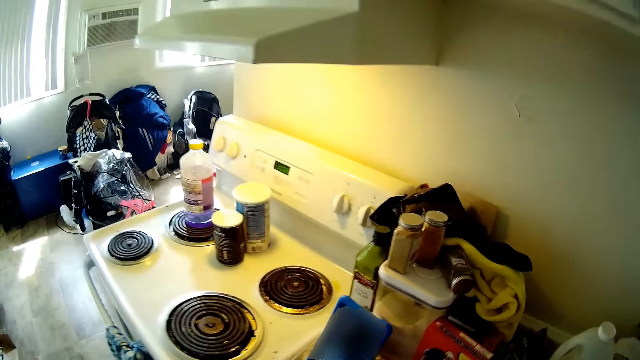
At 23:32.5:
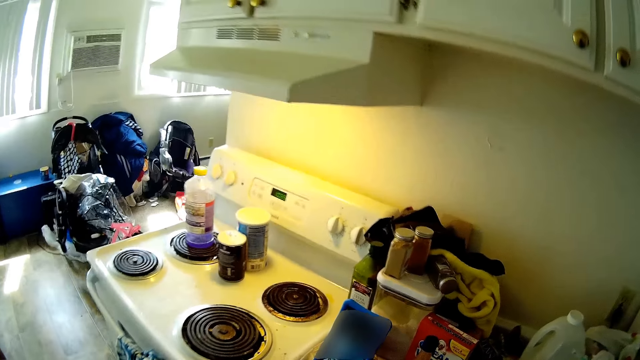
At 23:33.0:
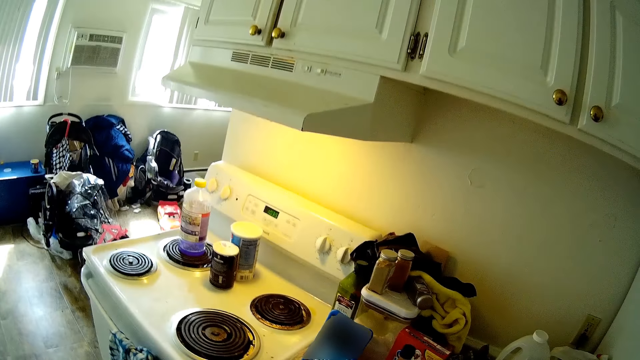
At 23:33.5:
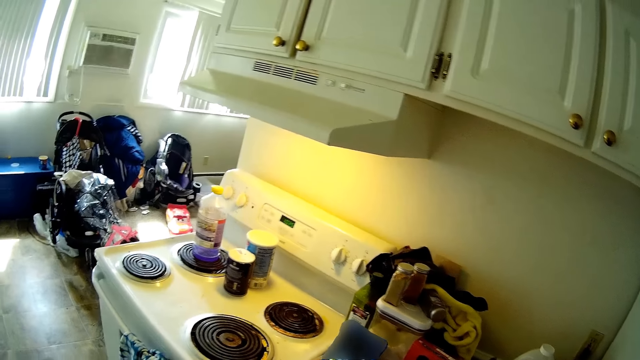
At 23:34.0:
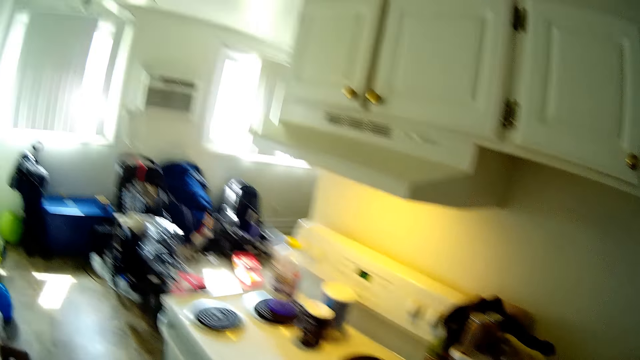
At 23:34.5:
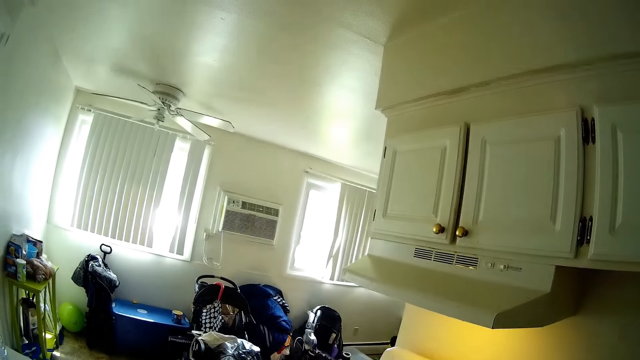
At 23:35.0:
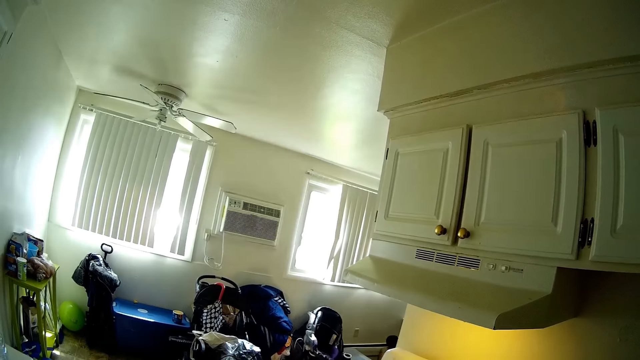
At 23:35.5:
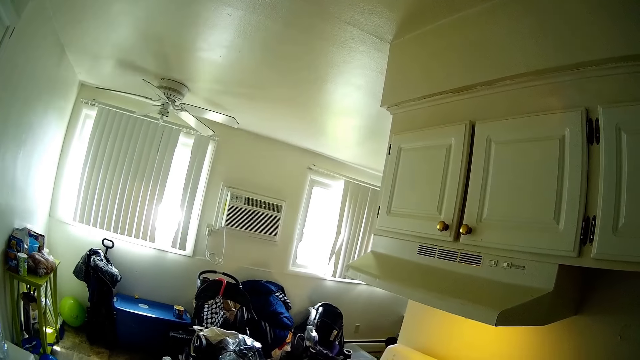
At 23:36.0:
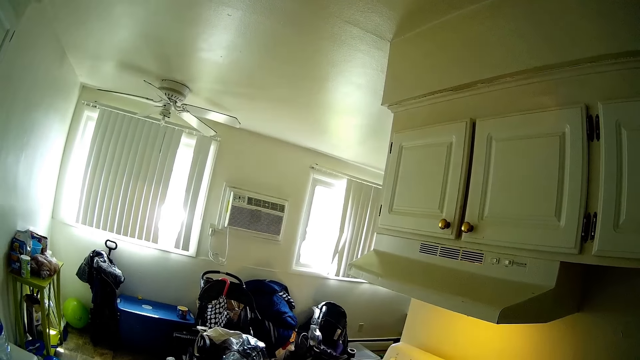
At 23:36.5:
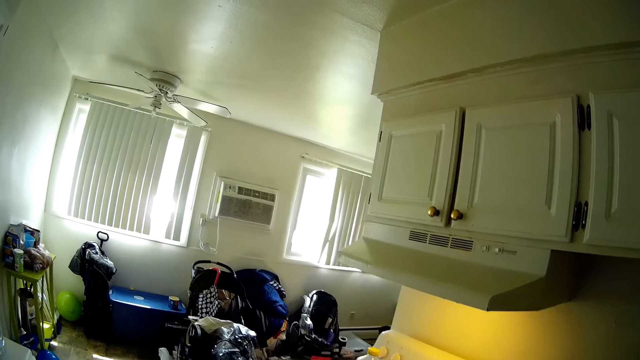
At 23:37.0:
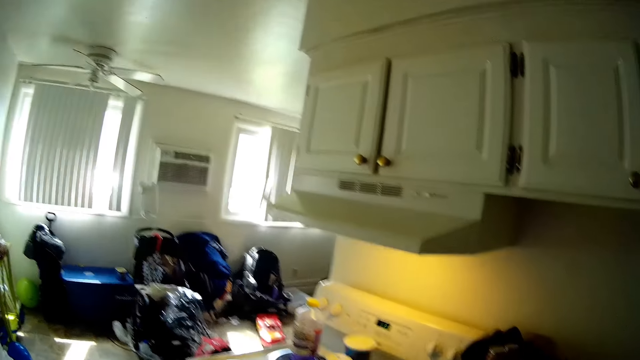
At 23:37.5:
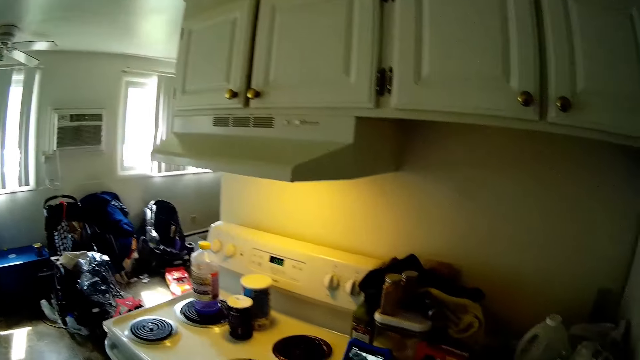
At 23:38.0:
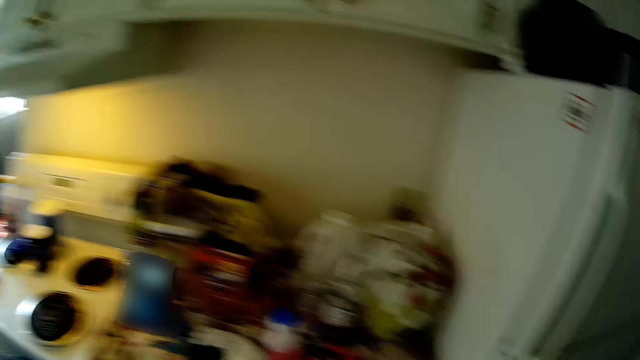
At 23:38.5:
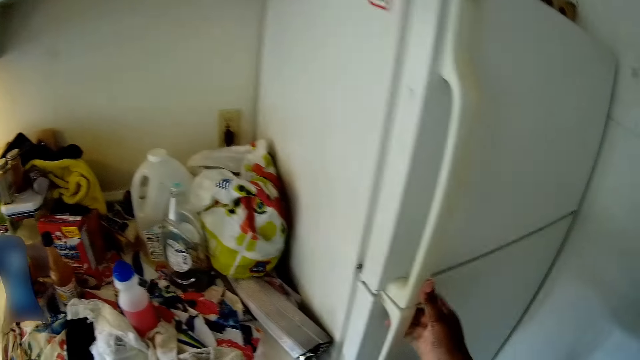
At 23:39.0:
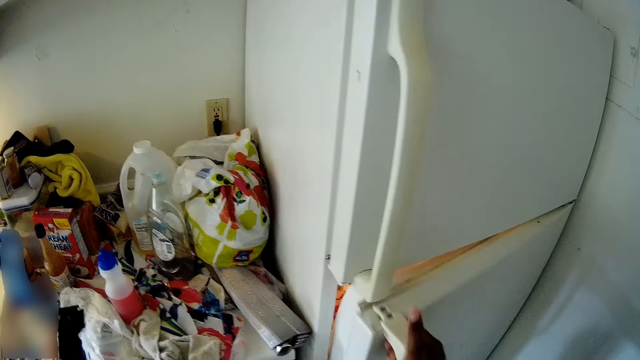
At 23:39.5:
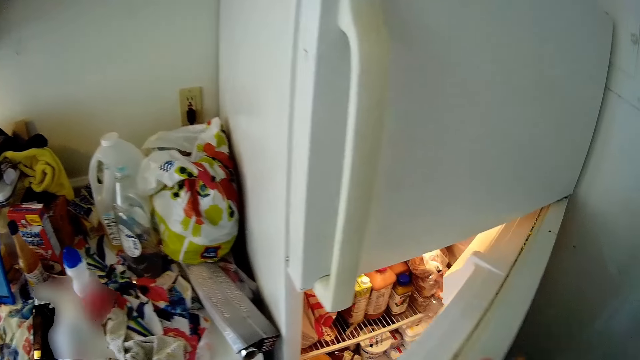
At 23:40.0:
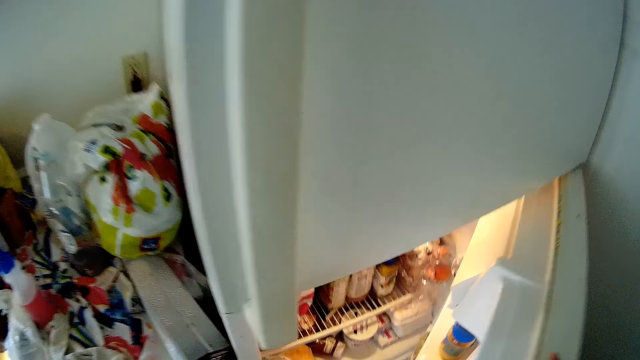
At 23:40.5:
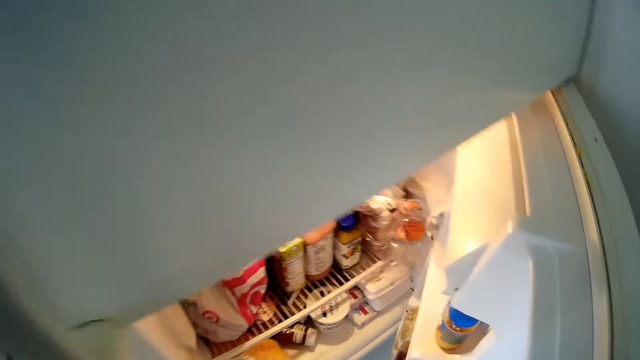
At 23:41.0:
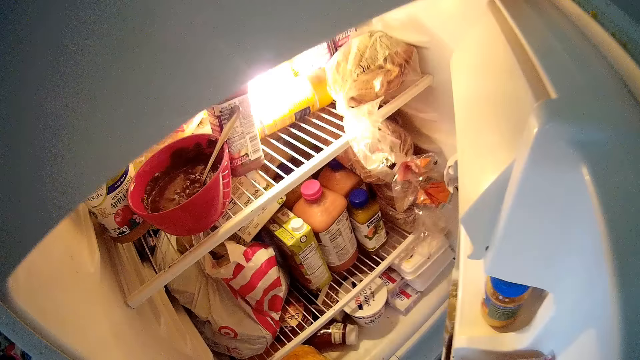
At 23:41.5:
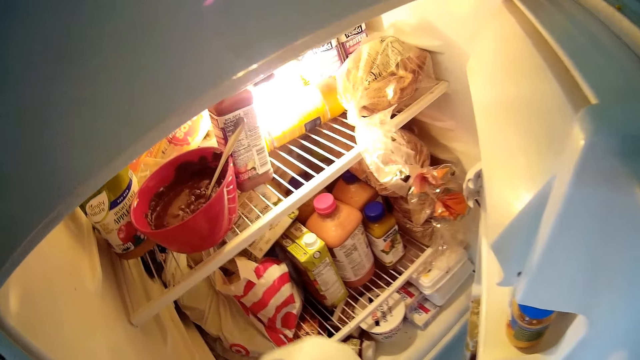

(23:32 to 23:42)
The camera wearer turns round. She opens the lower compartment of the refrigerator with her right hand.

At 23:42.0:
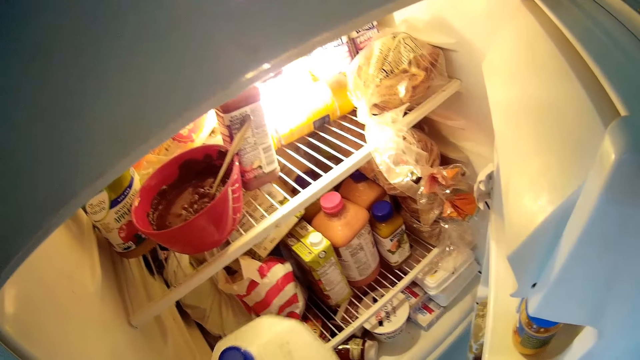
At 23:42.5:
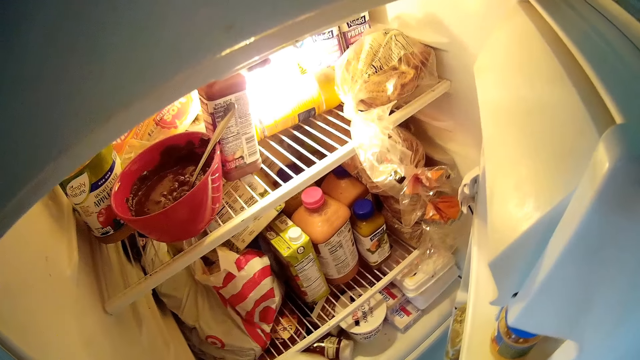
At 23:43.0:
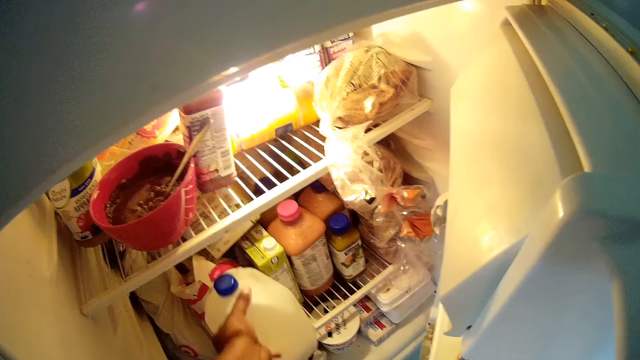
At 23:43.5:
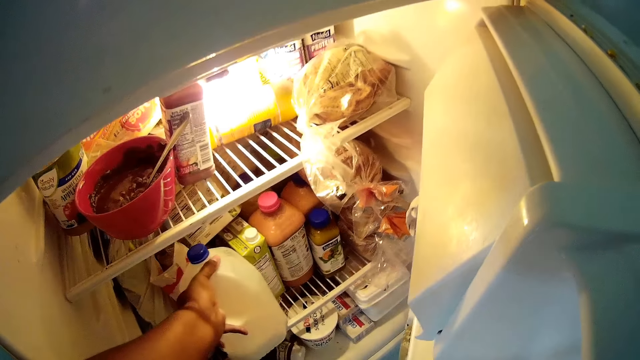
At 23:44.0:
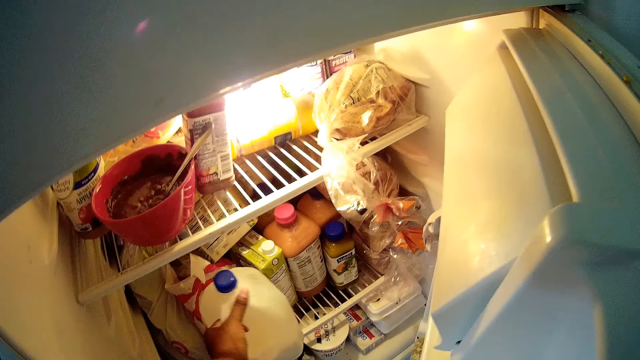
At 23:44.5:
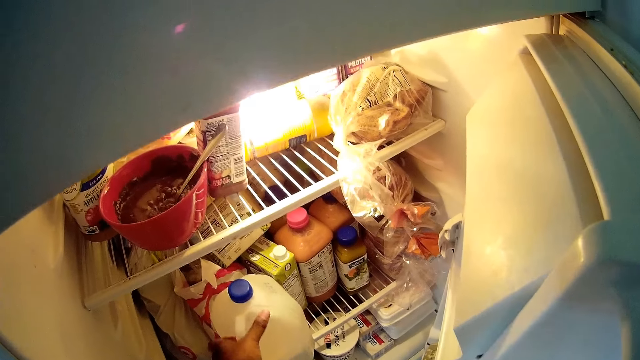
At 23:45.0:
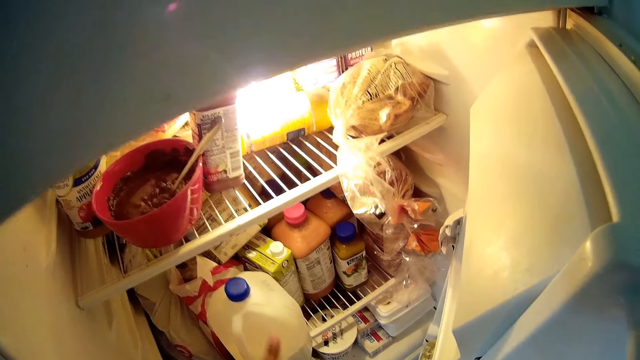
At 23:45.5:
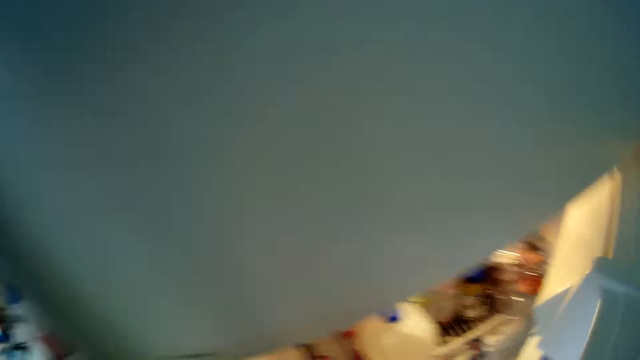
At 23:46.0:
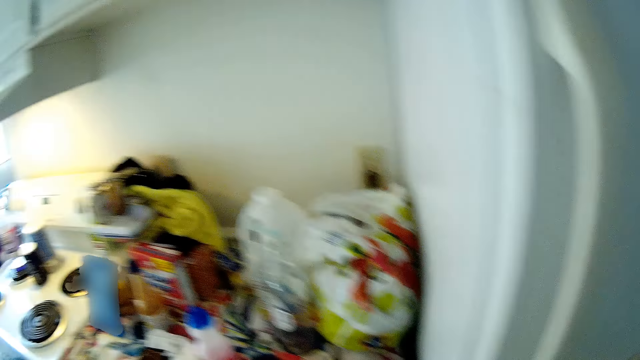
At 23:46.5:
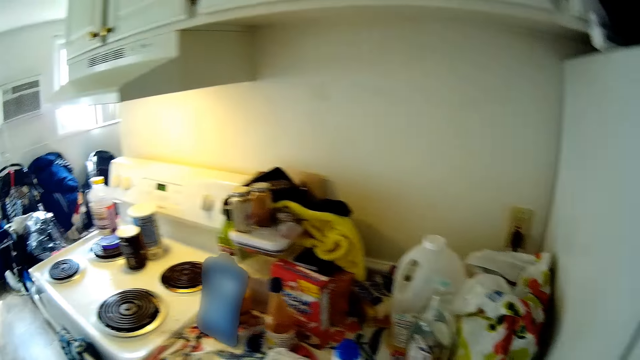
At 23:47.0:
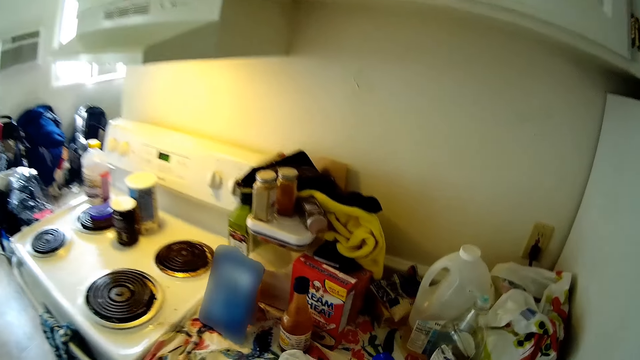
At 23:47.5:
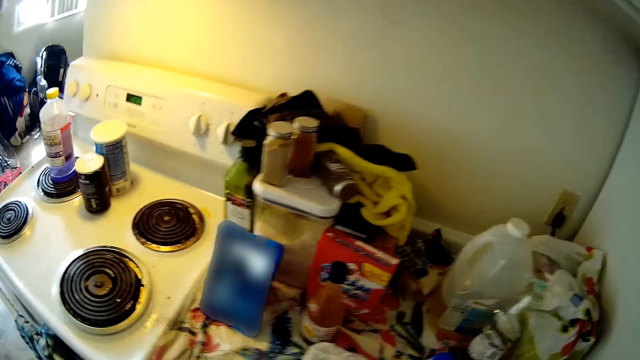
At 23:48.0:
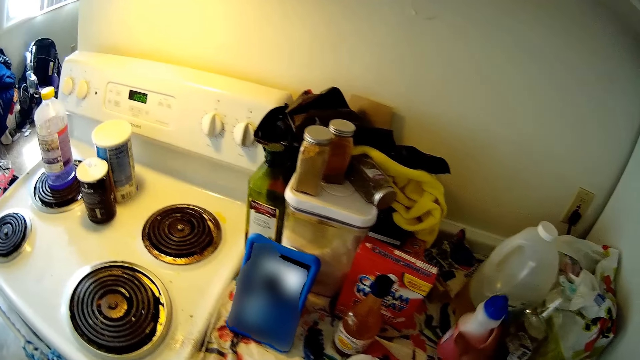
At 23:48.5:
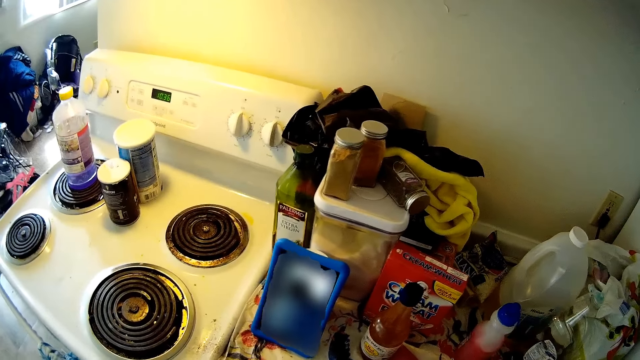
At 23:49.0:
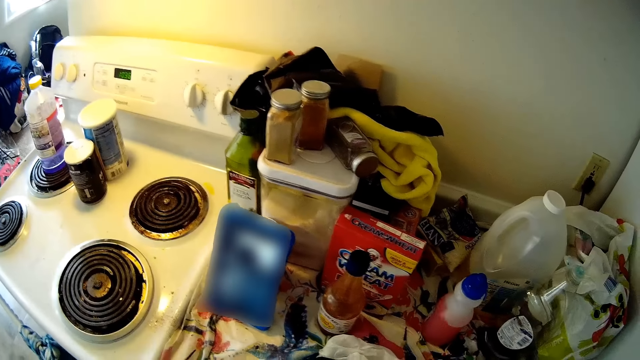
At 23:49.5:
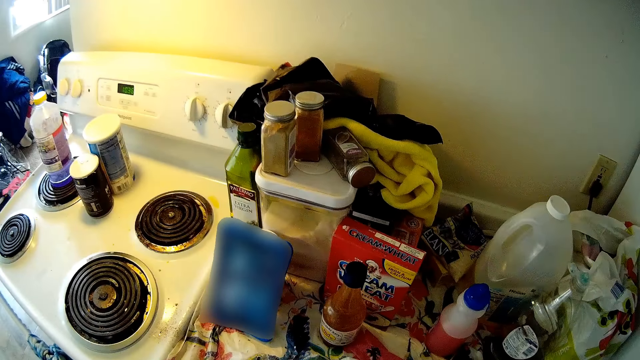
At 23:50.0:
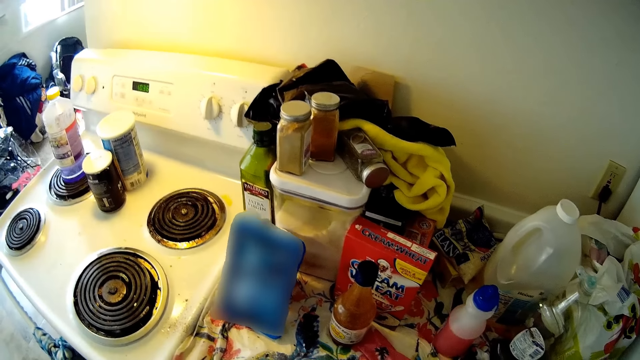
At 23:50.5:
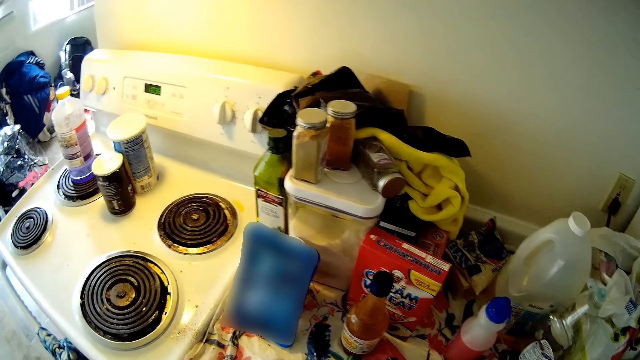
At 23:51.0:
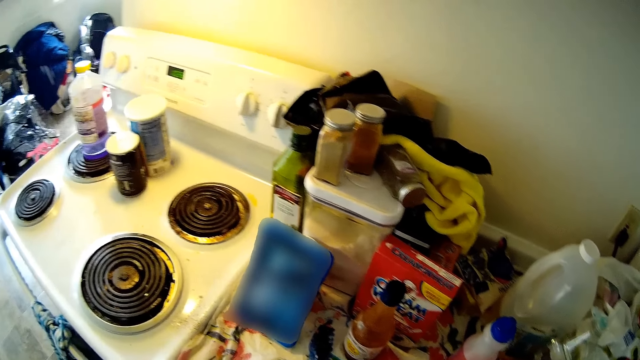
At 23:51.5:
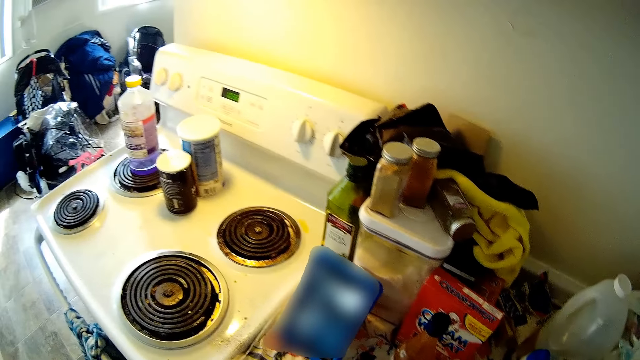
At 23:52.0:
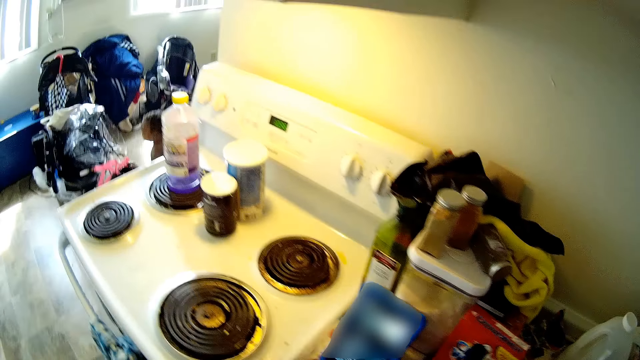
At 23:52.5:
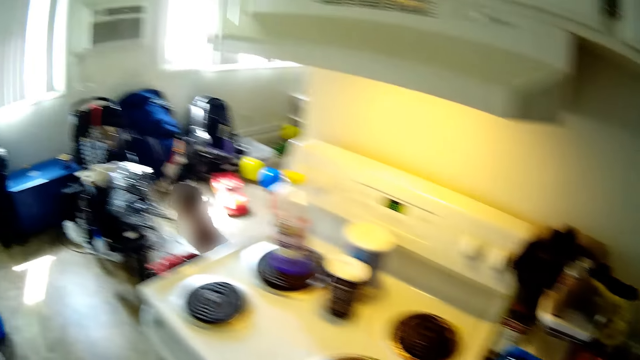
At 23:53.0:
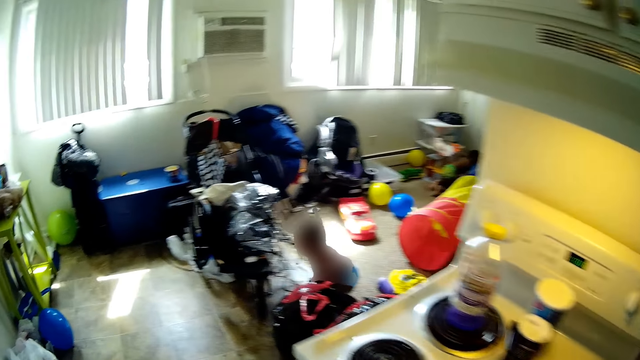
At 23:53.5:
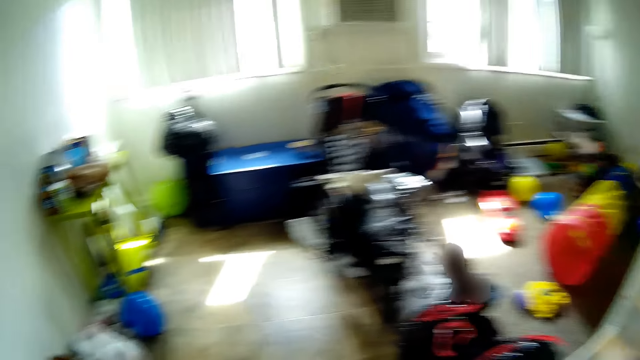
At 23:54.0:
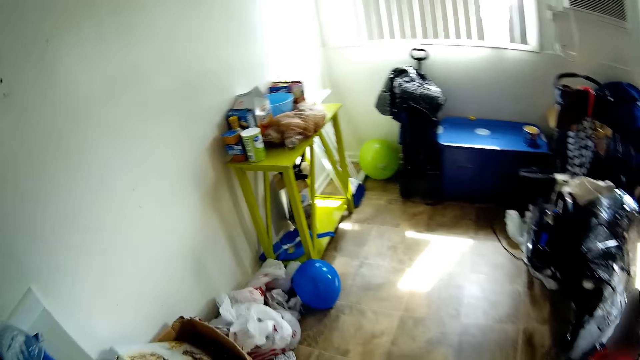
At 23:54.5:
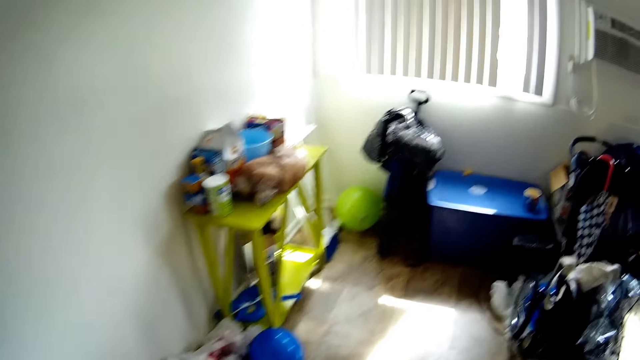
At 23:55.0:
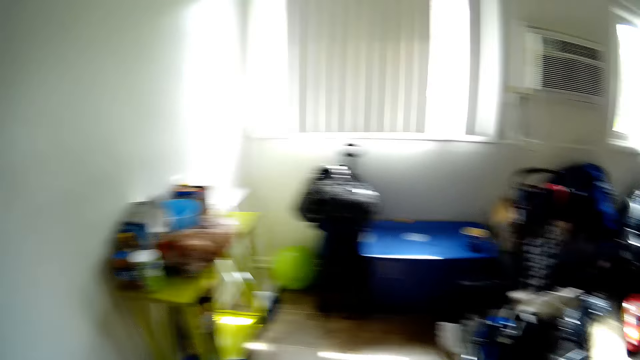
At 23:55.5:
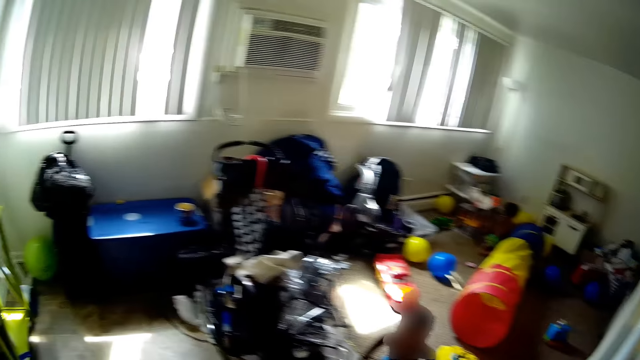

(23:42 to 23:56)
The camera wearer puts the keg in the refrigerator with her left hand. She closes the lower compartment of the refrigerator. She drops a plastic bottle on the table with her right hand. She turns in the room.
